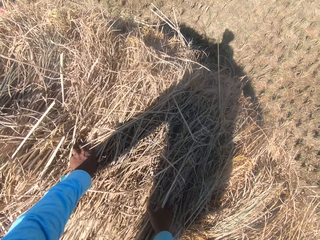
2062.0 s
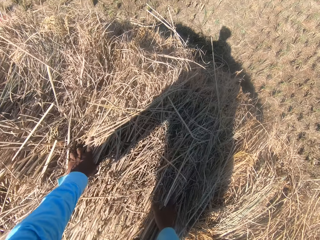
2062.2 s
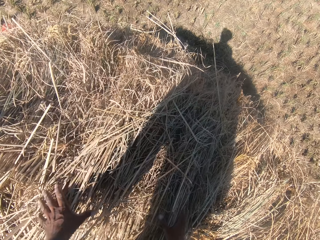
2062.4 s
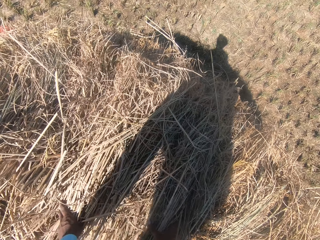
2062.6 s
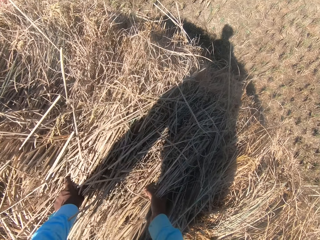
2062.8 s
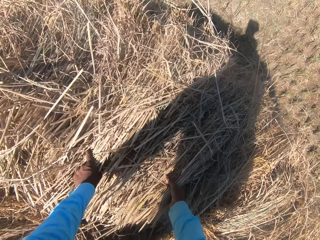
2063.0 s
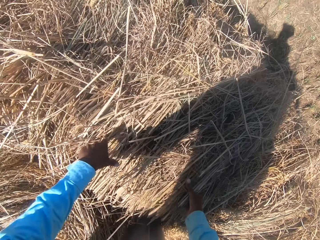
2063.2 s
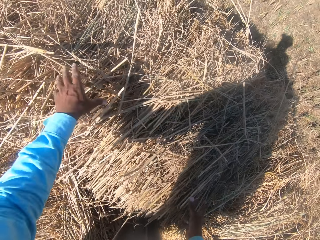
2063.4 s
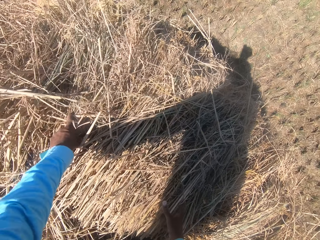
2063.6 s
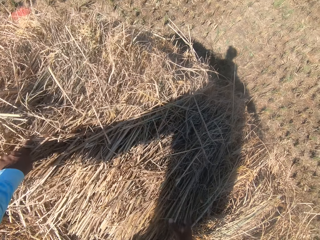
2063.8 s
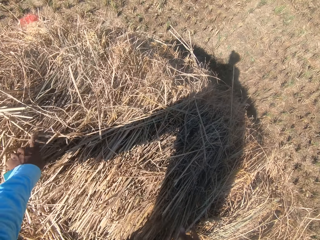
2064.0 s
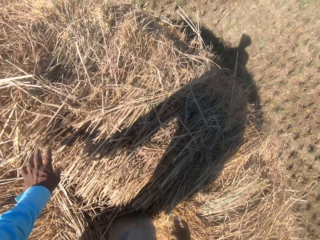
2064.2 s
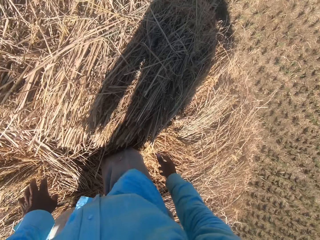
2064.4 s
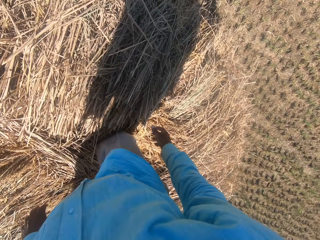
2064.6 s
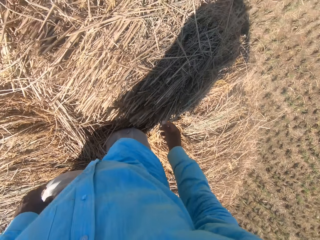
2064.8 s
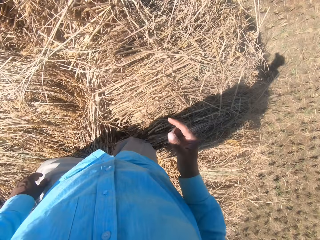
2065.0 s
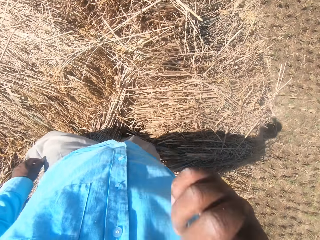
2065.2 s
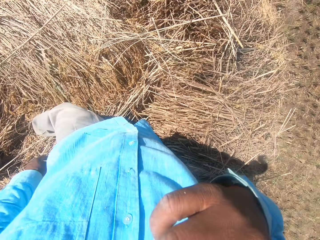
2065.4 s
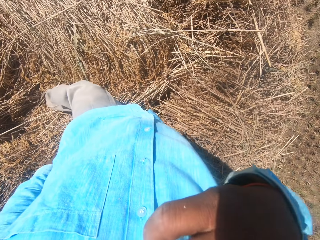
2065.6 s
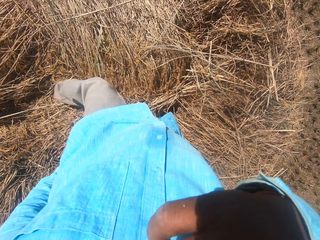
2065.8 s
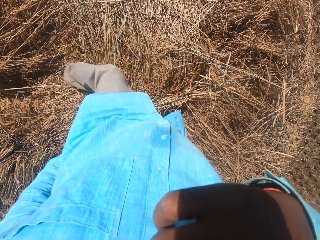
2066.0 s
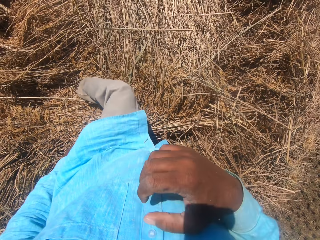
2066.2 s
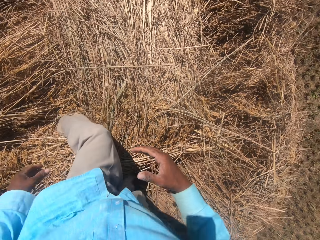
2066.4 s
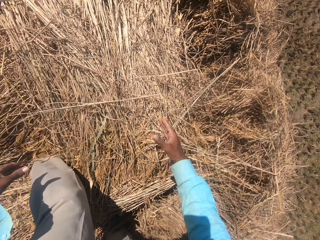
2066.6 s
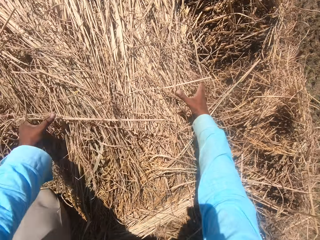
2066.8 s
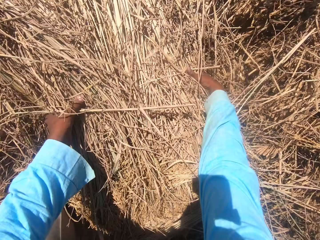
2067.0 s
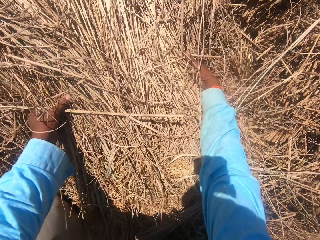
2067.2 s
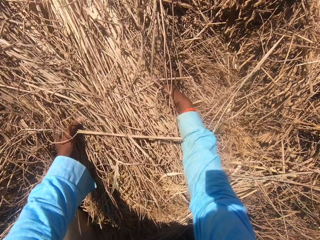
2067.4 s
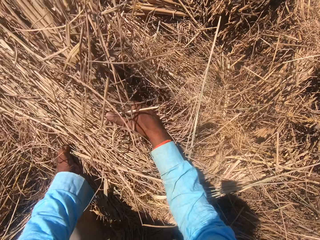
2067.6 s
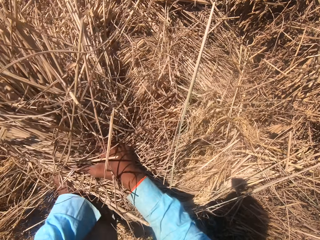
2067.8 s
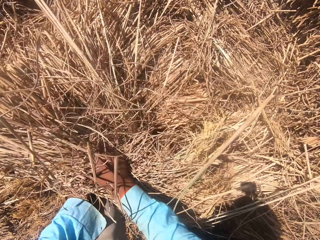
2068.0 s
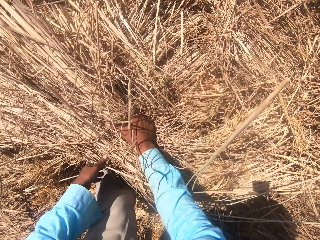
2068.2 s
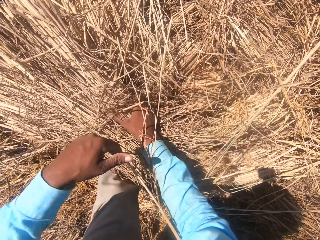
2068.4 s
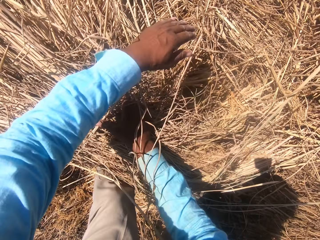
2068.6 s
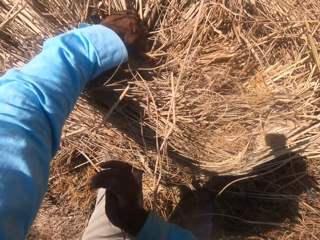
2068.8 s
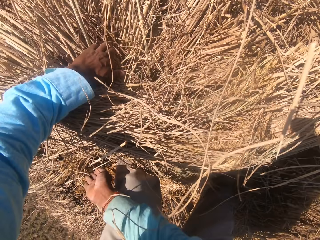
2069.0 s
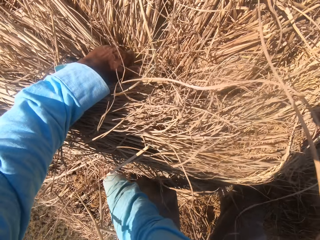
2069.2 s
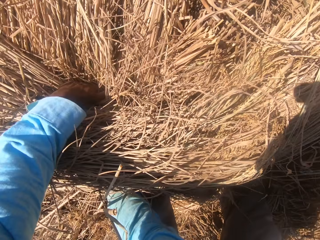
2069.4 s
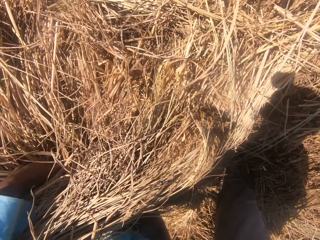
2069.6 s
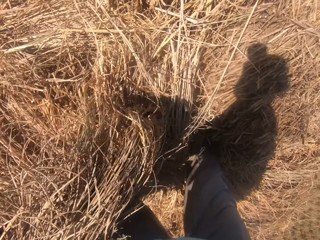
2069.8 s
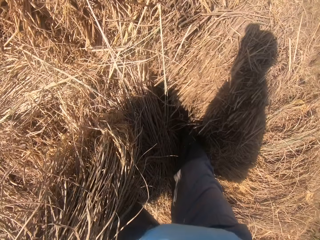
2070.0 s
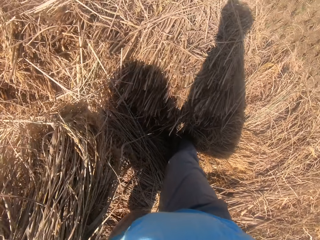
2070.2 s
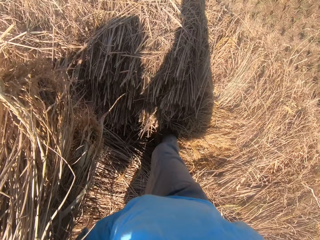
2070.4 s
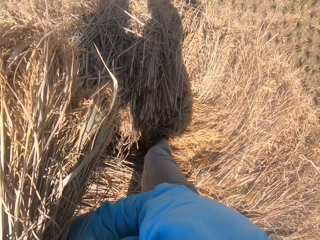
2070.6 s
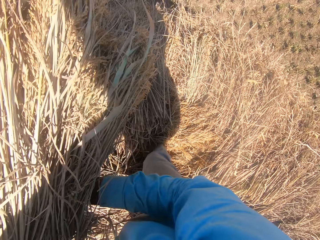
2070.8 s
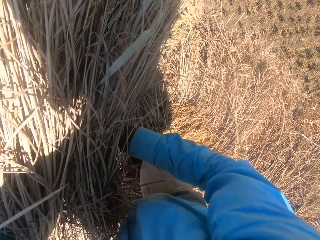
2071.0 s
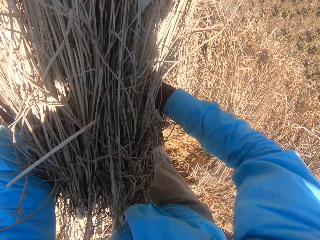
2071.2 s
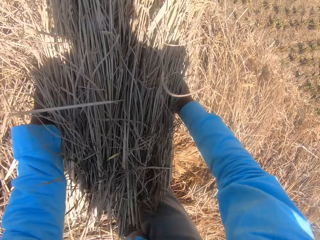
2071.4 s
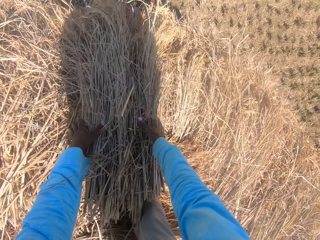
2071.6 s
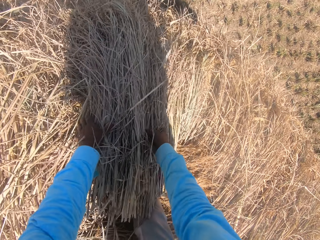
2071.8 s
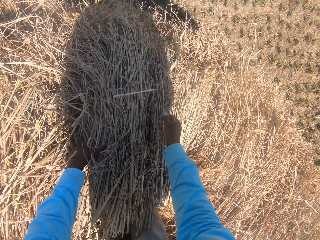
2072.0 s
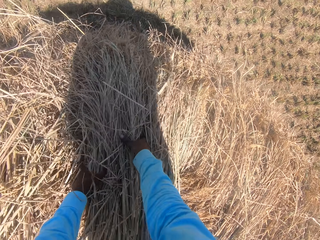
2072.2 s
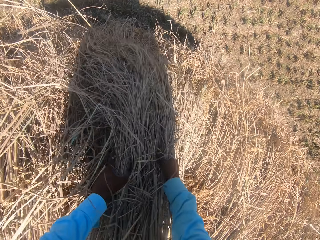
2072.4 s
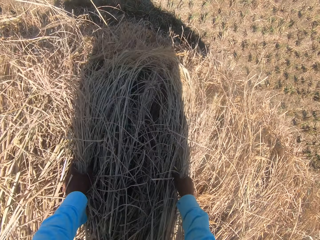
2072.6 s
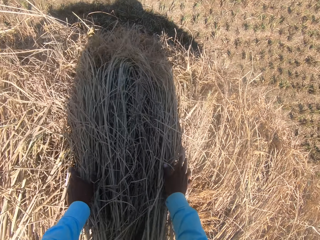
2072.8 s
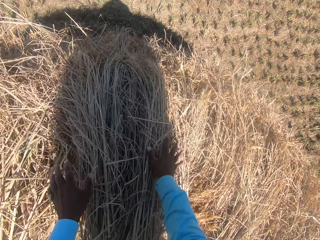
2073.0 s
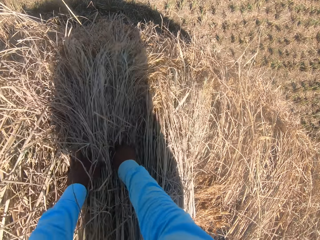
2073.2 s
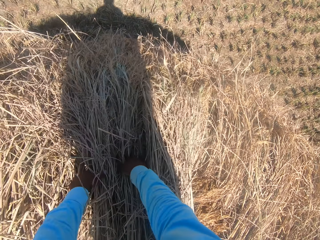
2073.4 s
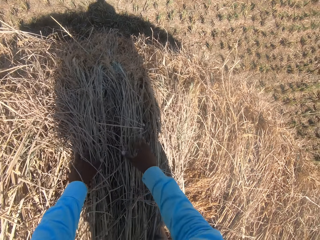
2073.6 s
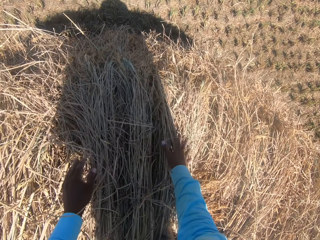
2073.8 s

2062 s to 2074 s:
The camera wearer looks around. He moves the hand. He touches his face with his right hand. He moves the straw grass or wheat on the floor with his hands. He lifts the wheat, throws the wheat and moves the wheat.

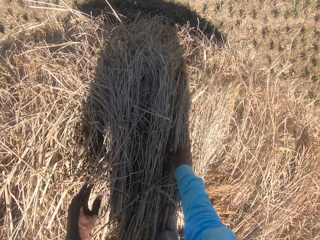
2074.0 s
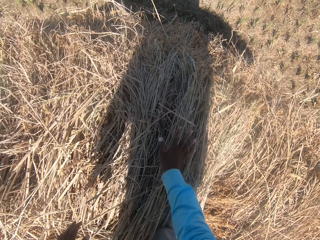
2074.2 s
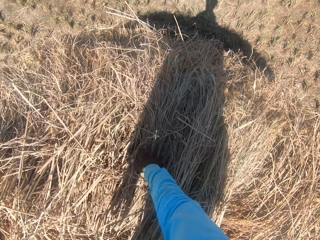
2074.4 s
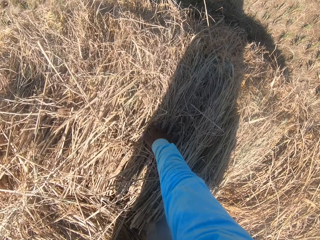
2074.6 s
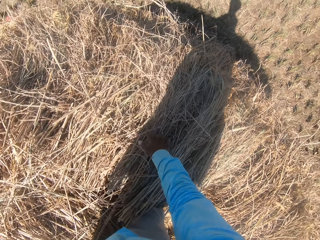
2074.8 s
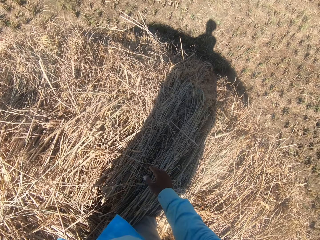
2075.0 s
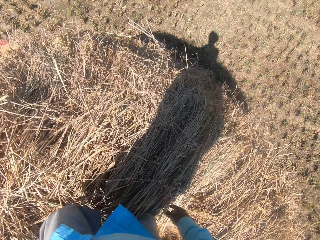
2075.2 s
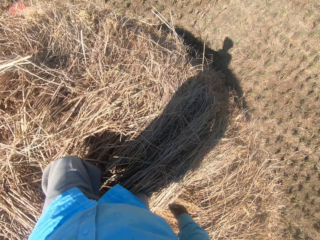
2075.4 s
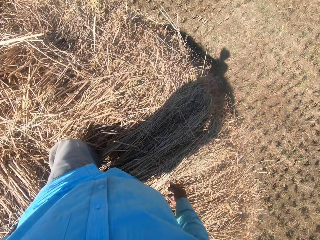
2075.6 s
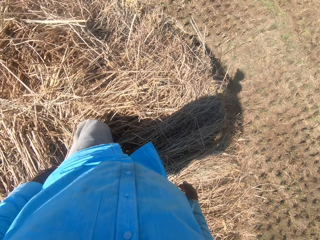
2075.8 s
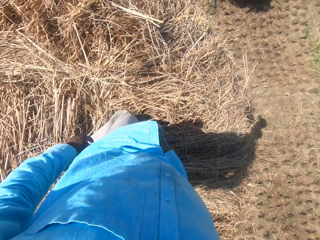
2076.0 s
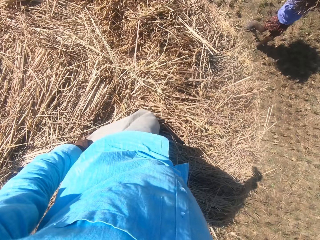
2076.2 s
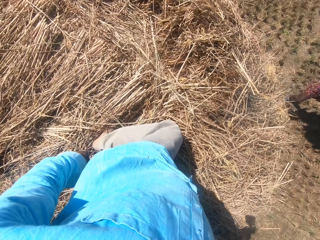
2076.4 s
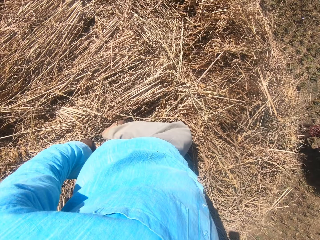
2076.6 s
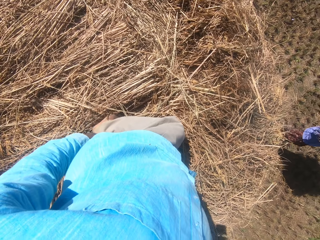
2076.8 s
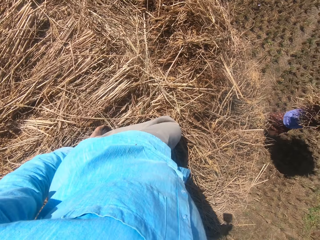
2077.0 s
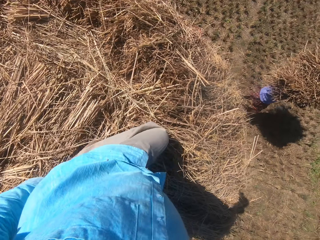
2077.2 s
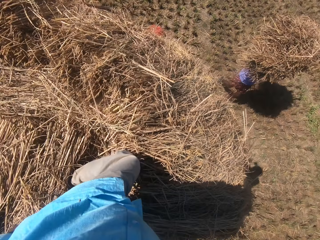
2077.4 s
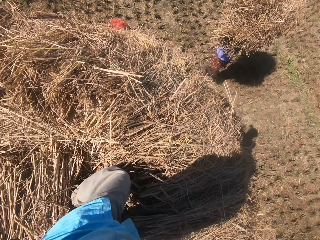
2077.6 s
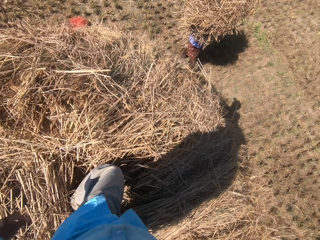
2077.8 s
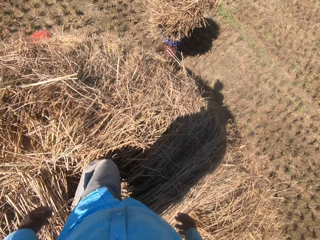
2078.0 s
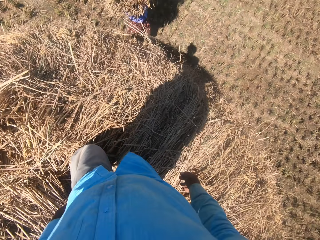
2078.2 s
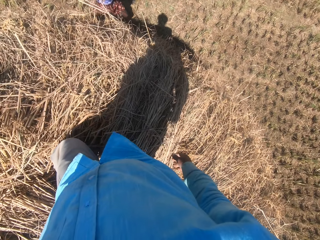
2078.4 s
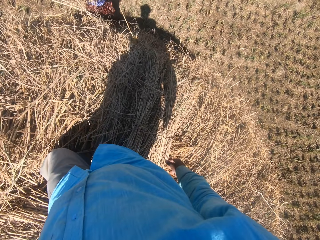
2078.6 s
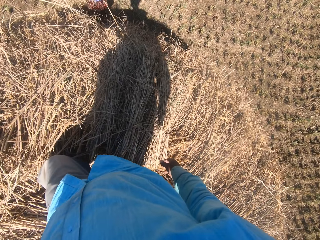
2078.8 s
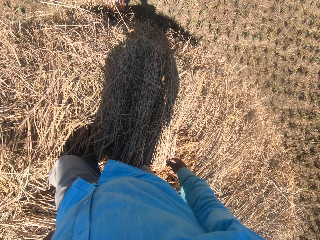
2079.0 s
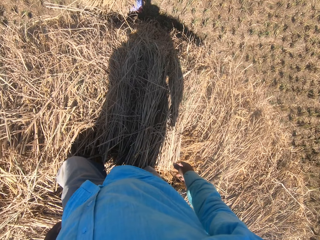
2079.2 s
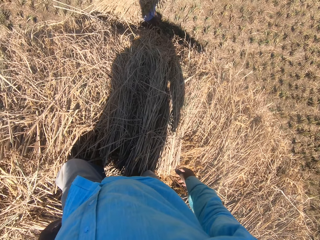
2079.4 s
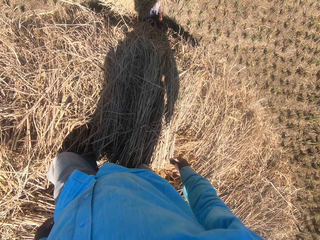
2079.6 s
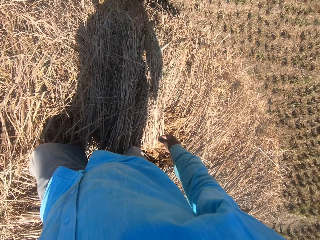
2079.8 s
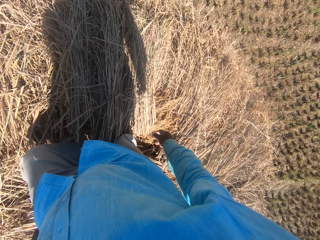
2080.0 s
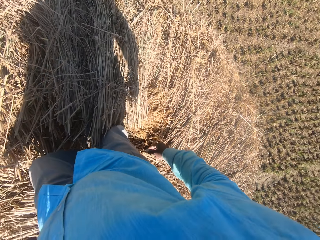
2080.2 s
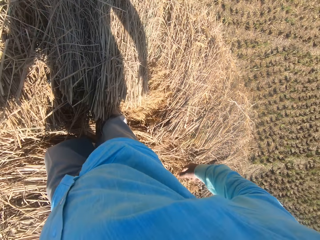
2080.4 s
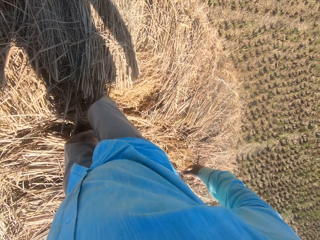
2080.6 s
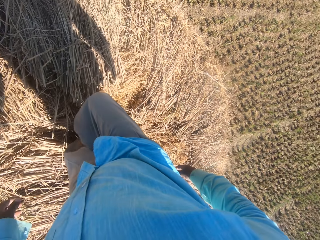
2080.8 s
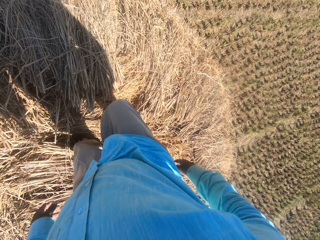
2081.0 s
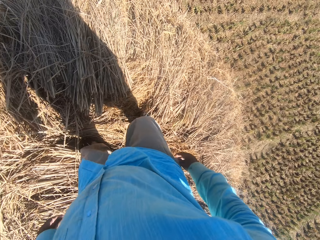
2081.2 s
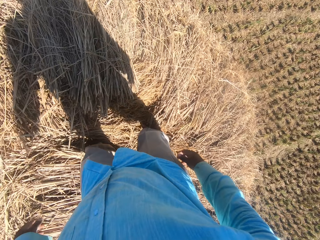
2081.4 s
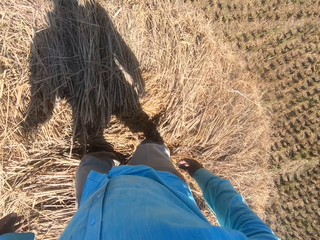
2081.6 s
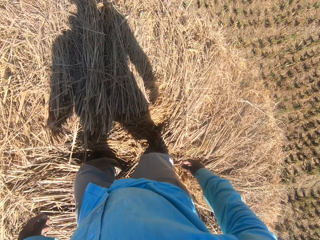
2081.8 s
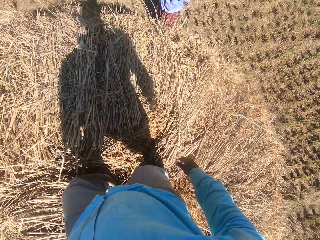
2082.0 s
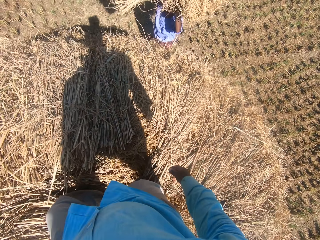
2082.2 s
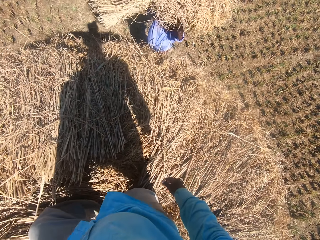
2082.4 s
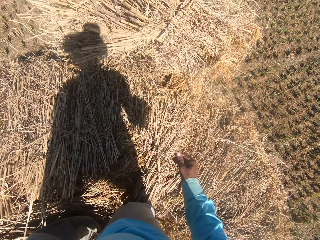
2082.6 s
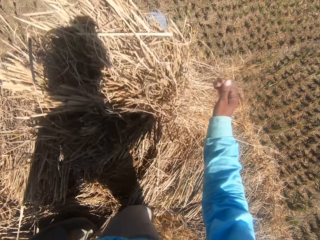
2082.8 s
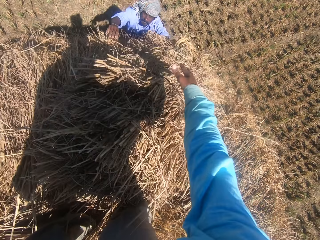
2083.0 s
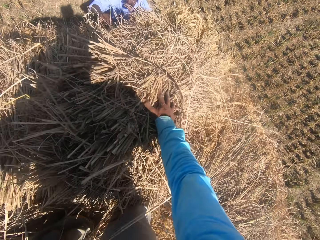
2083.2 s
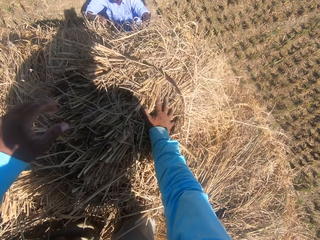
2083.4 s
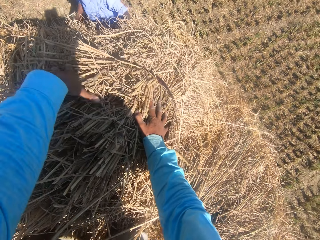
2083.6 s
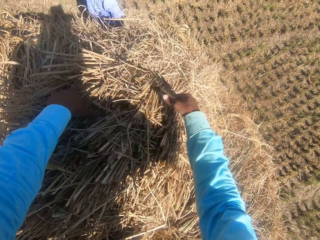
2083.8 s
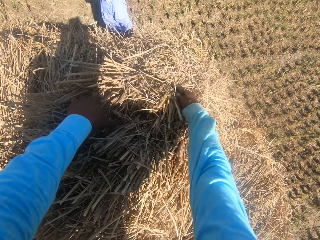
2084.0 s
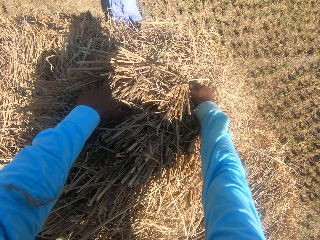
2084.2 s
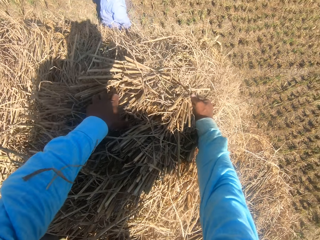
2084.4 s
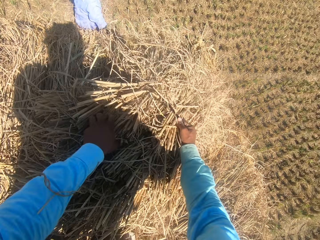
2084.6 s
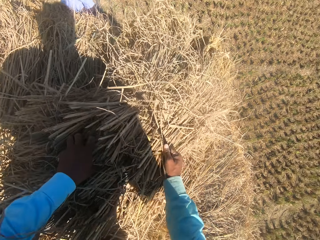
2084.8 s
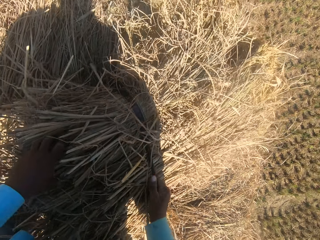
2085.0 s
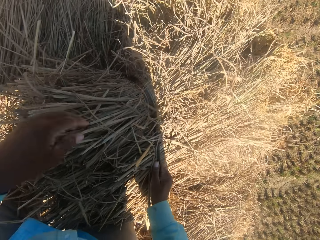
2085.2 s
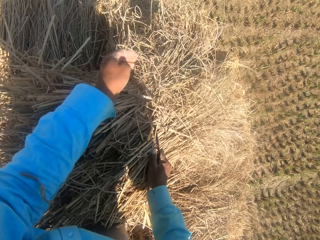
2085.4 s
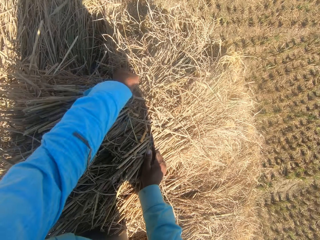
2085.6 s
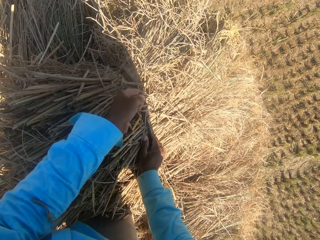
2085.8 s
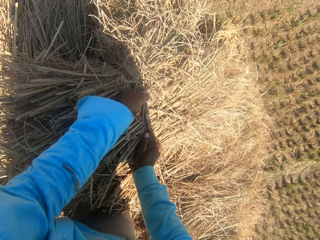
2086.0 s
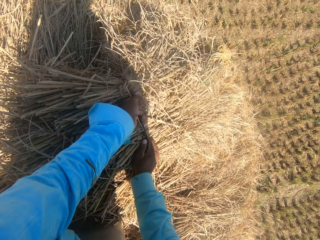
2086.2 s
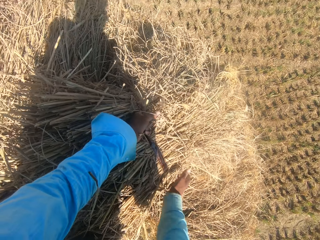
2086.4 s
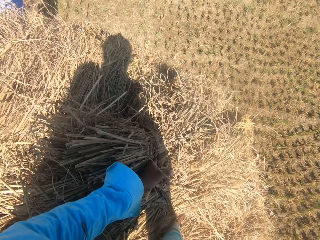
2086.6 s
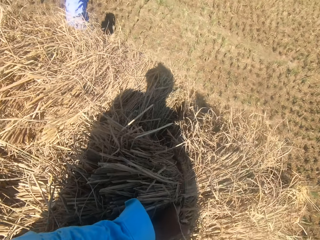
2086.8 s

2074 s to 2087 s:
The camera wearer touches the wheat. He moves the leg and steps on the straw grass on the floor. A man steps forward and converses. The camera wearer moves the leg. He moves the leg again. The man throws the wheat. The camera wearer touches the wheat. The man converses. The camera wearer adjusts the straw grass on the floor with his hands. He pulls the rope and lifts the wheat.
